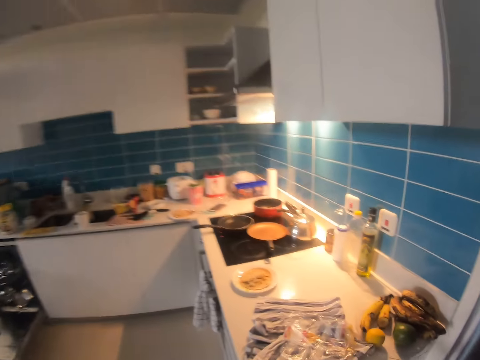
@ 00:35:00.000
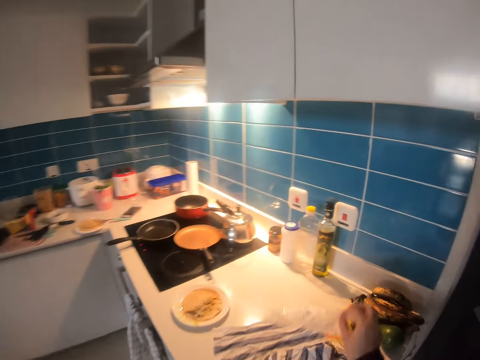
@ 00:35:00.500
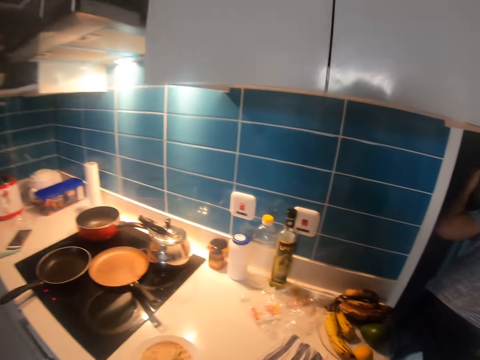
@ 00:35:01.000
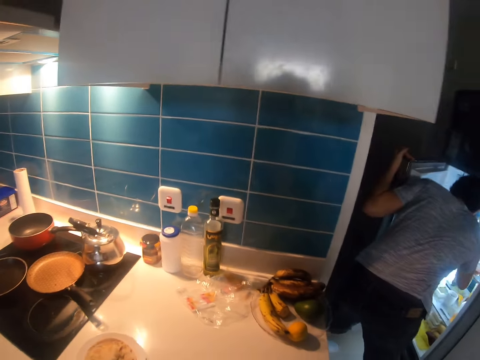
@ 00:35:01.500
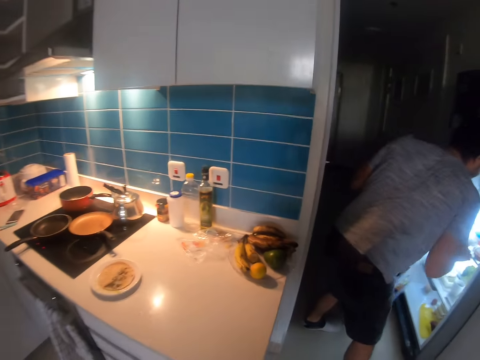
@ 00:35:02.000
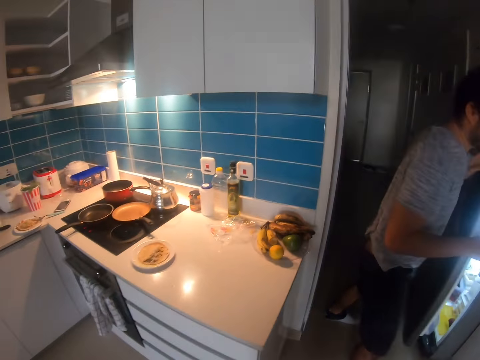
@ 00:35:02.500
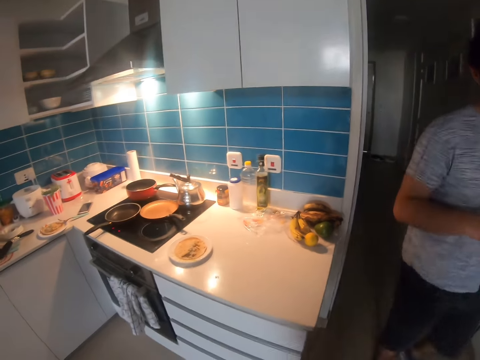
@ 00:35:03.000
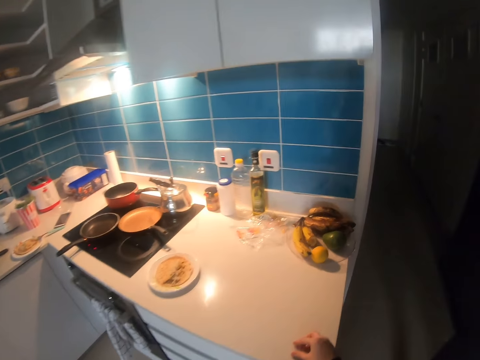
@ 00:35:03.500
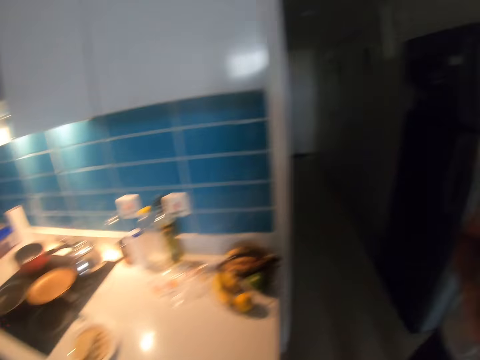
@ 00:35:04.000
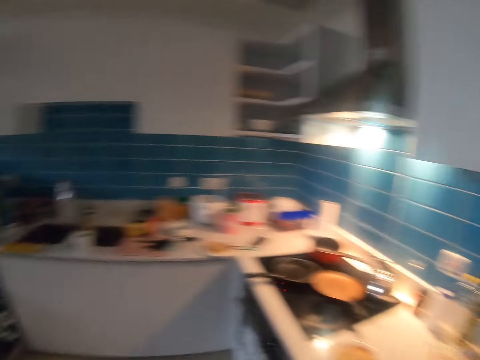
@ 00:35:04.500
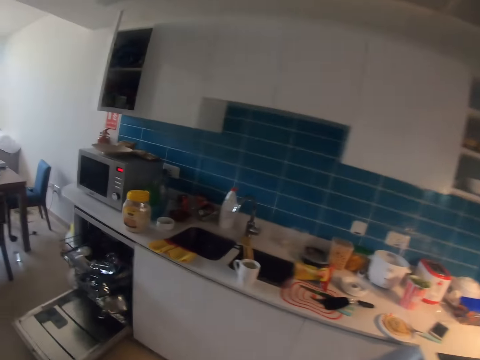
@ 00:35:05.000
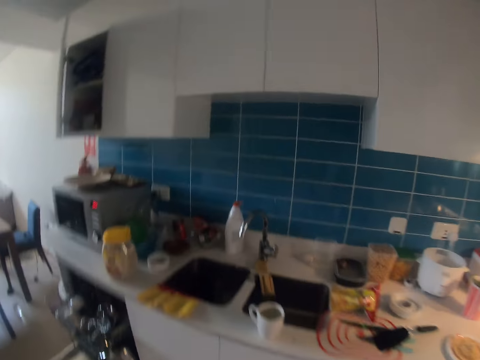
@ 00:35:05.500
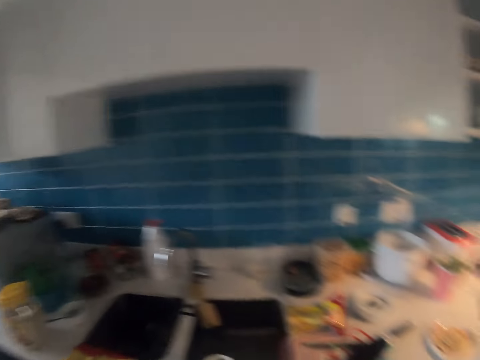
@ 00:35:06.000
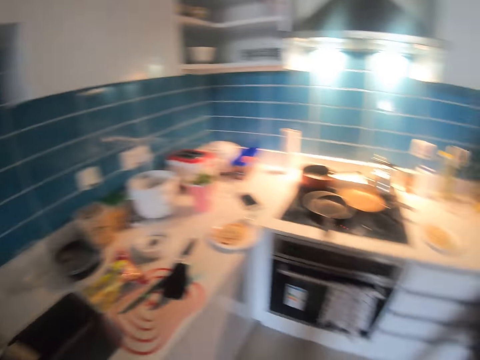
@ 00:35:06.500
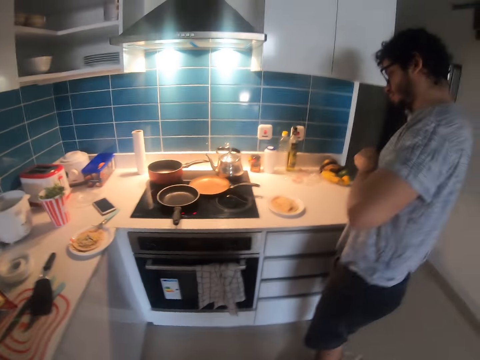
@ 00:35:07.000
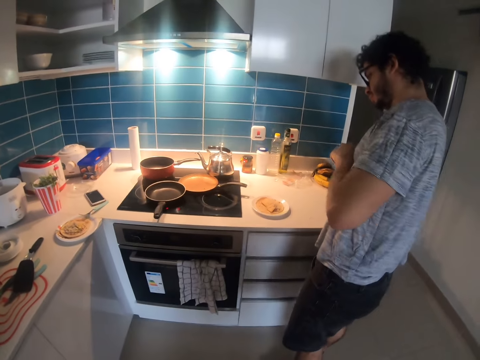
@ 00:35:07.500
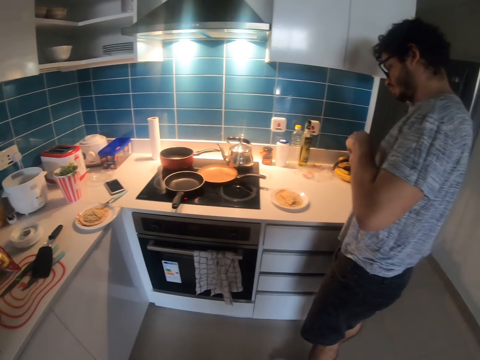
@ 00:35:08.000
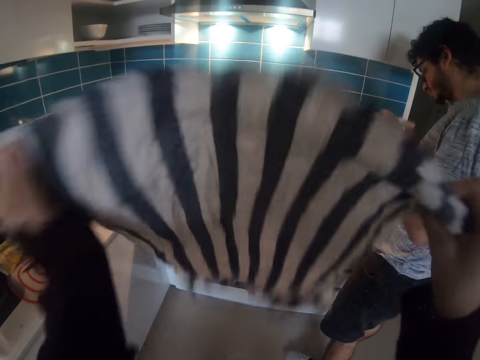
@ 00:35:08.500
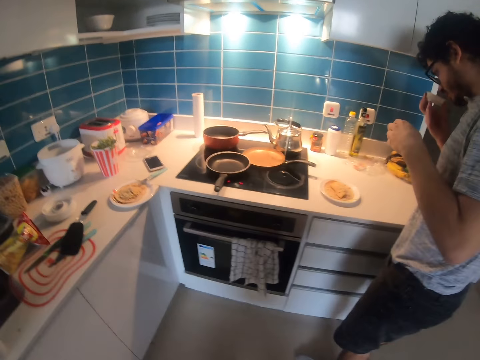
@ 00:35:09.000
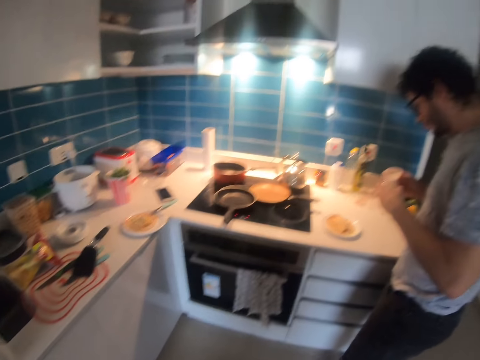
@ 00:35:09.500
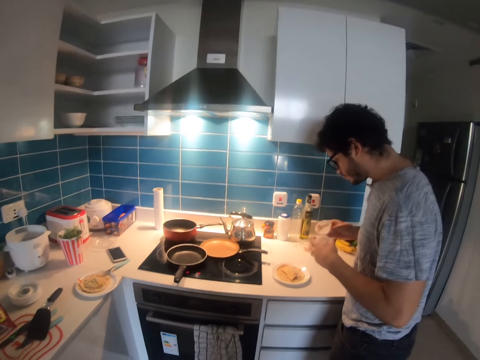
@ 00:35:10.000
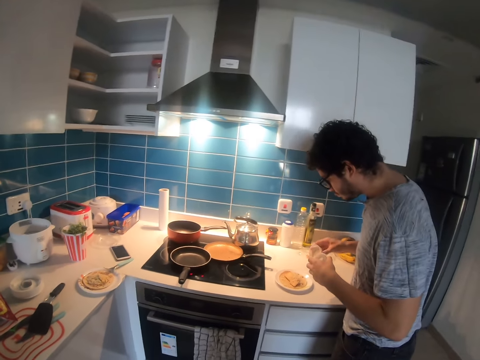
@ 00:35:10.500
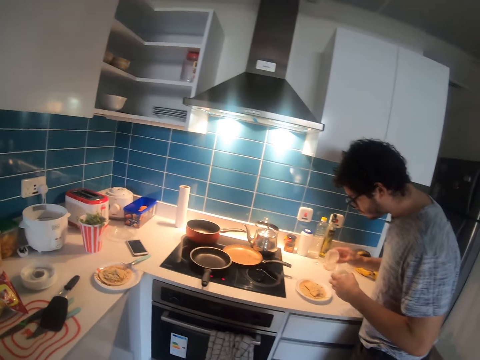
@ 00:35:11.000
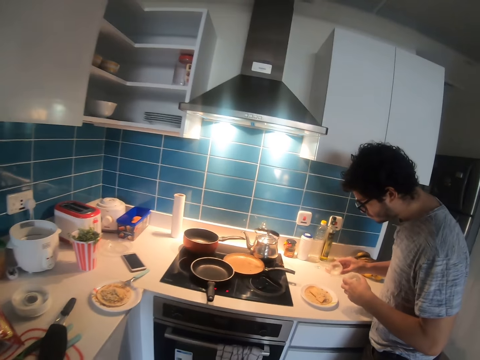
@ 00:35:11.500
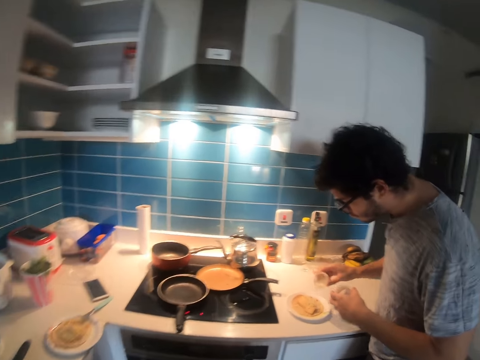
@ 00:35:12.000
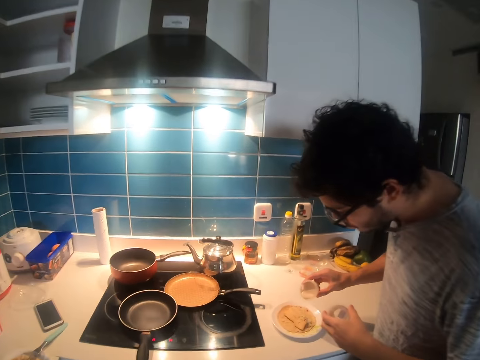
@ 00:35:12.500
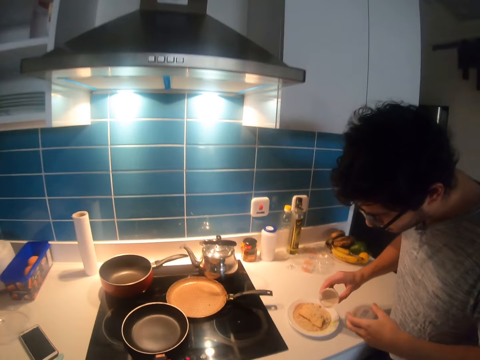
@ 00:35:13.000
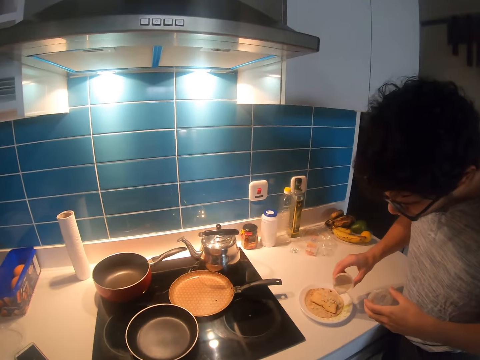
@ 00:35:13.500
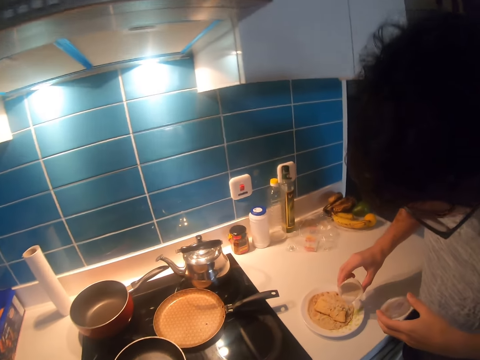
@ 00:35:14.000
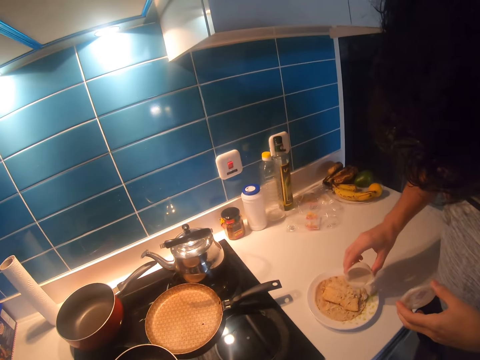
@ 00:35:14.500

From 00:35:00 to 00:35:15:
The camera wearer moves a piece of paper on the counter top and takes a towel from the kitchen counter. A man closes the fridge. The camera wearer turns around. They move around the kitchen. They dump something in the sink. They swing the towel in hand. The man uncovers a tin in hand and smells the tin in hand. The camera wearer speaks to the man. The man adds something in the food. The man pours something from the tin to a plate.

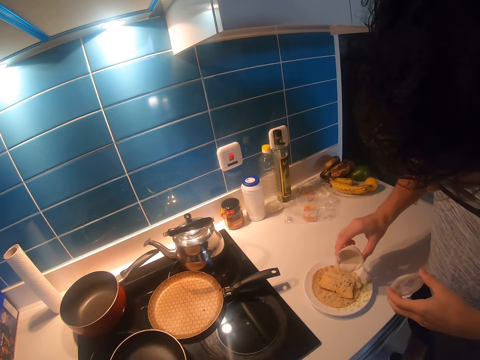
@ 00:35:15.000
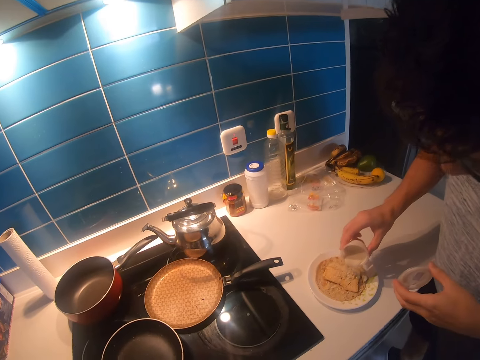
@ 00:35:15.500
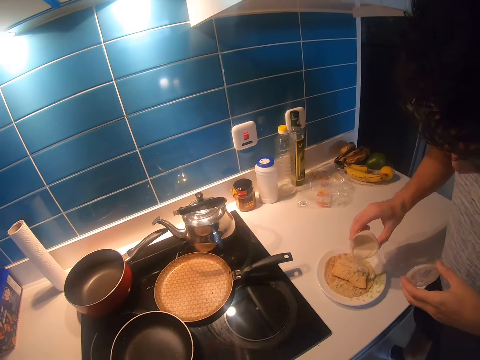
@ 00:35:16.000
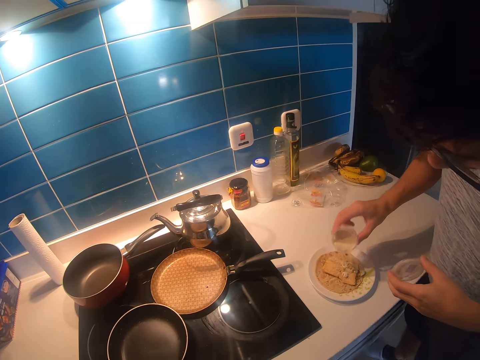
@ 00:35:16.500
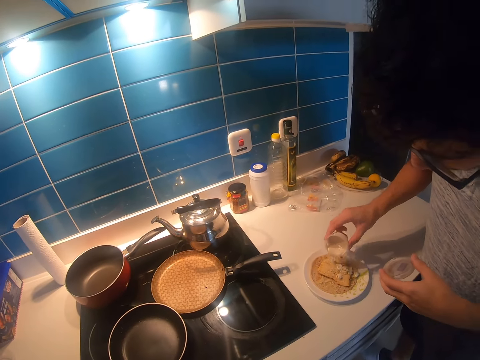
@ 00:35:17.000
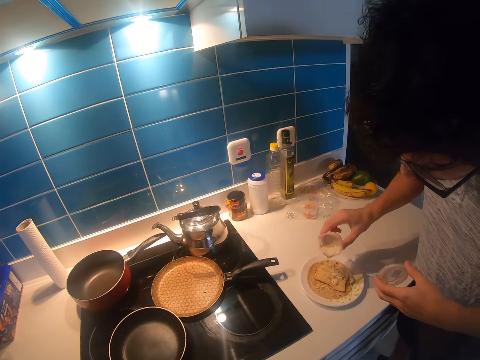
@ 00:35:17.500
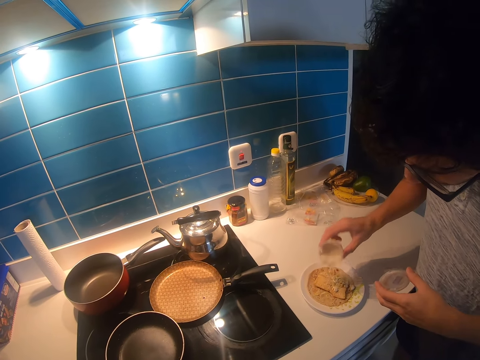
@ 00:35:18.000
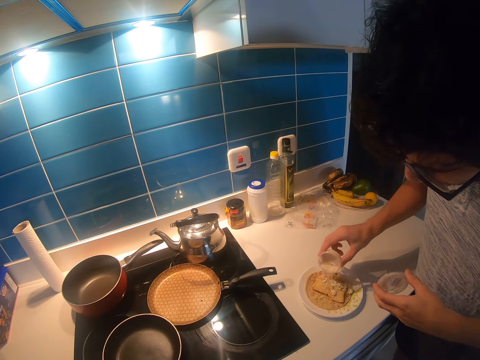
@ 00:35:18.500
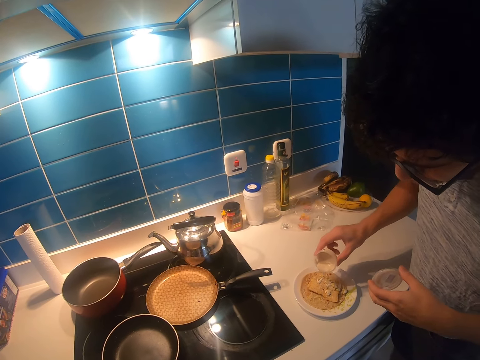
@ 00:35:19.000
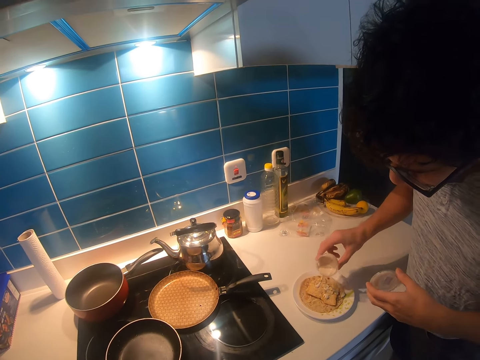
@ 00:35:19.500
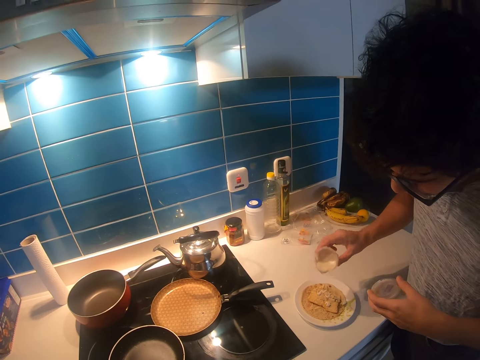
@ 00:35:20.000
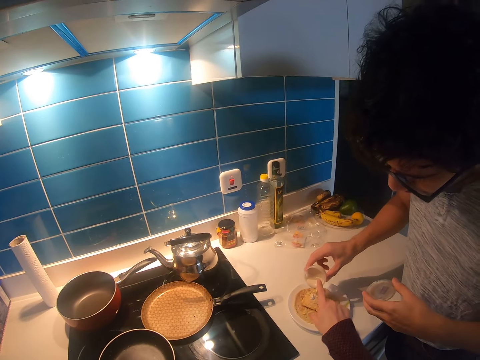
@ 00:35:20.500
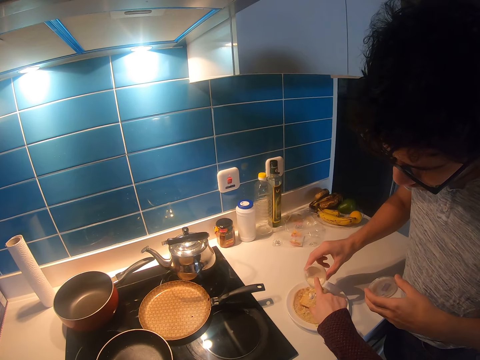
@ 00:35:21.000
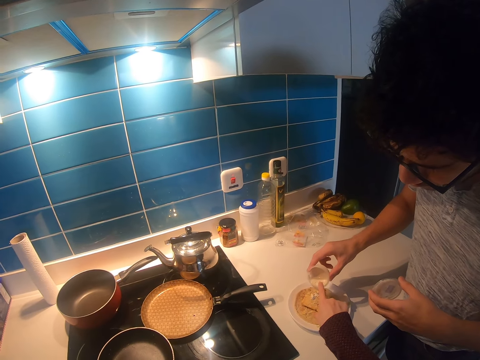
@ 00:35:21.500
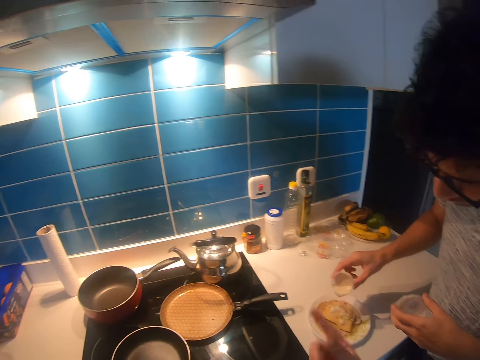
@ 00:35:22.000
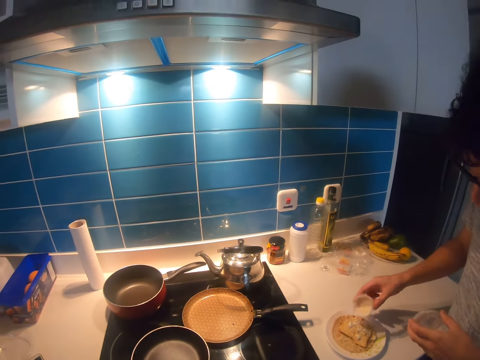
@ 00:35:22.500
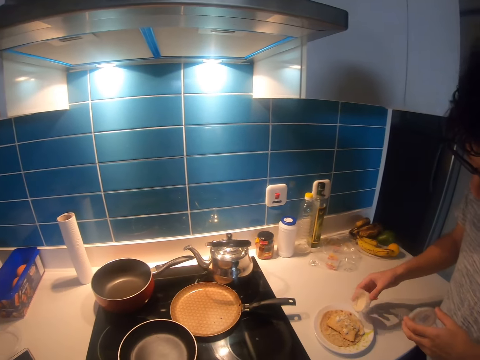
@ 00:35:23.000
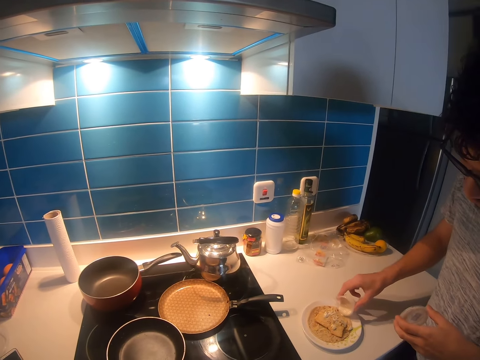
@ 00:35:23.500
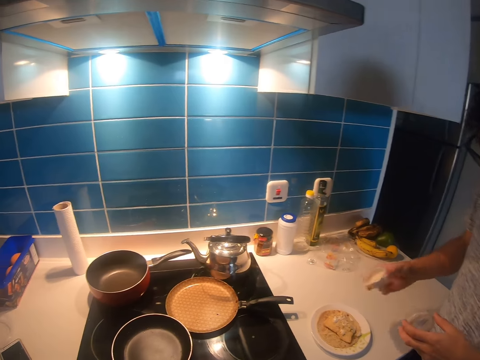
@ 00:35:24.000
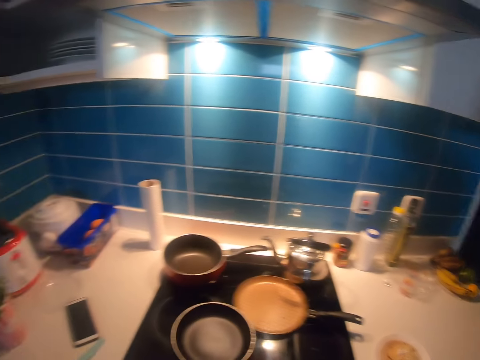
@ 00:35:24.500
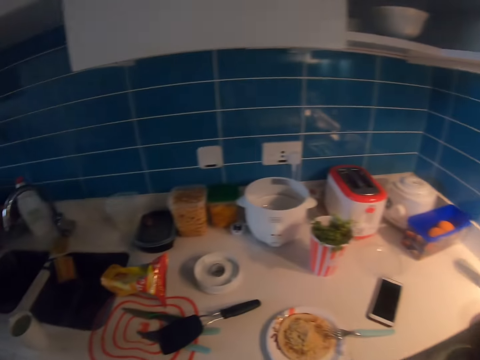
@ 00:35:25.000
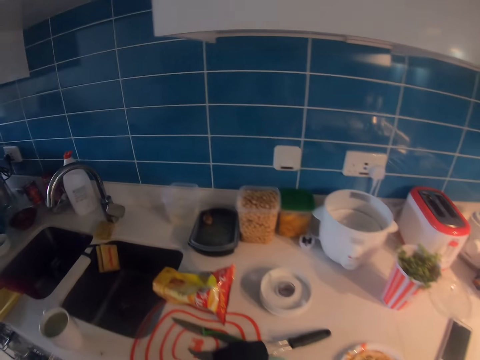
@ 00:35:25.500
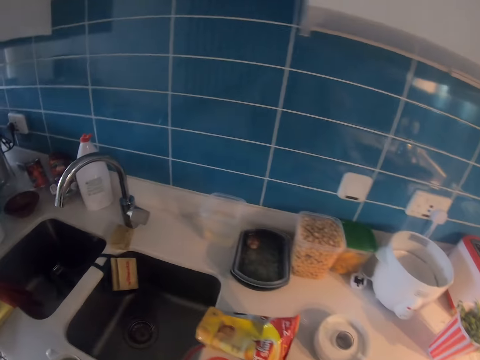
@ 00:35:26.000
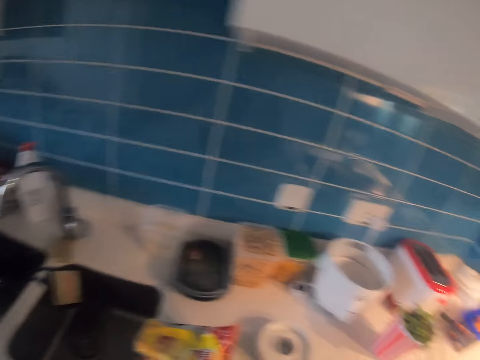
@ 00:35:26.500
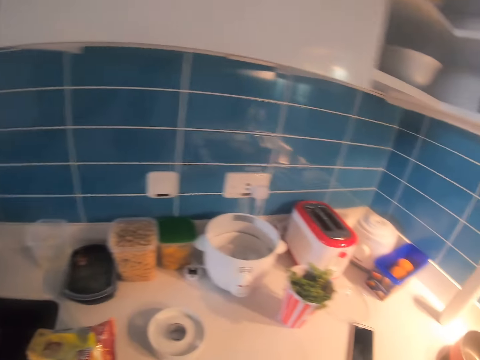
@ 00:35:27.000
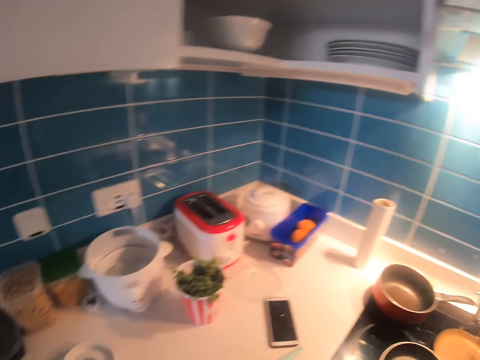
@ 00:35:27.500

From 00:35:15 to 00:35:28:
A man speaks to the camera wearer. The camera wearer touches the food in the tin with her finger. She makes gestures with her hand. She tastes the food. She looks around the kitchen.
